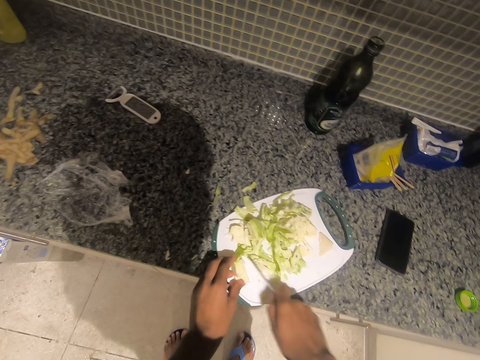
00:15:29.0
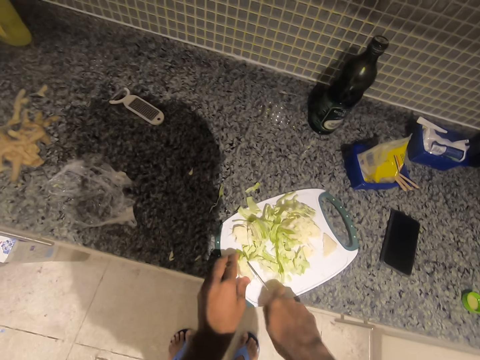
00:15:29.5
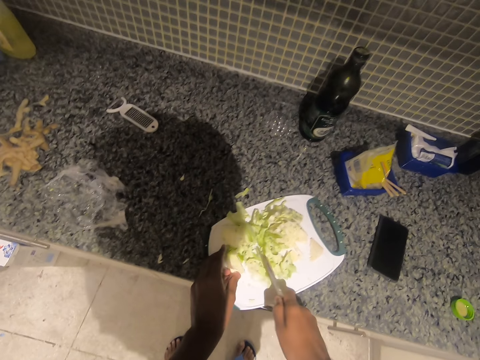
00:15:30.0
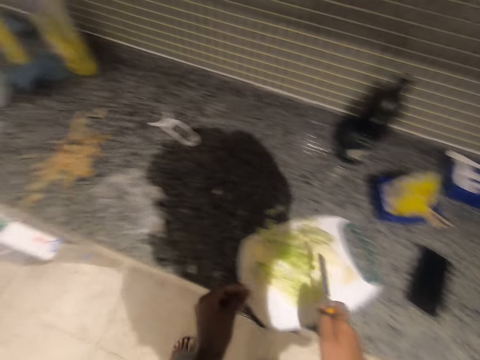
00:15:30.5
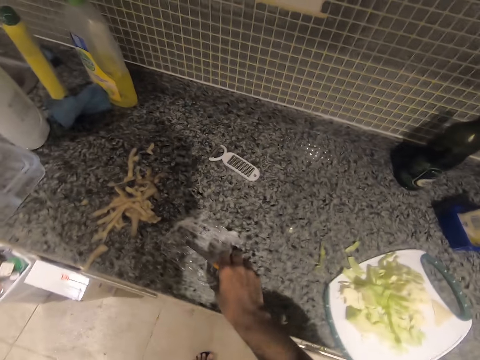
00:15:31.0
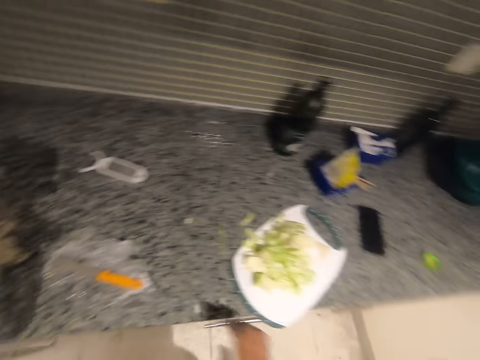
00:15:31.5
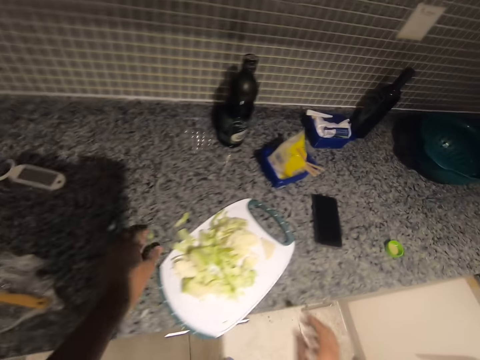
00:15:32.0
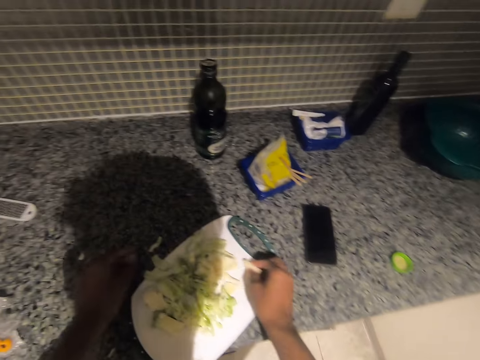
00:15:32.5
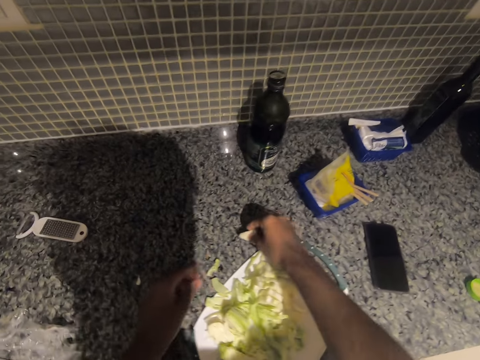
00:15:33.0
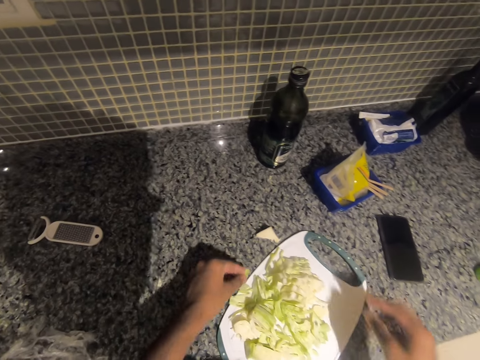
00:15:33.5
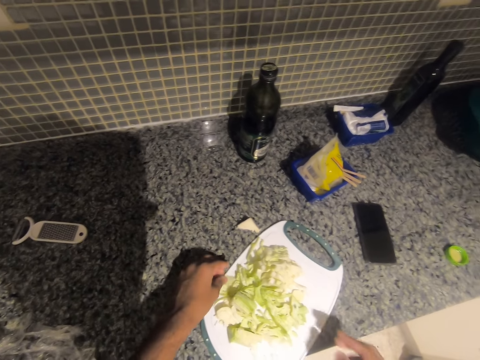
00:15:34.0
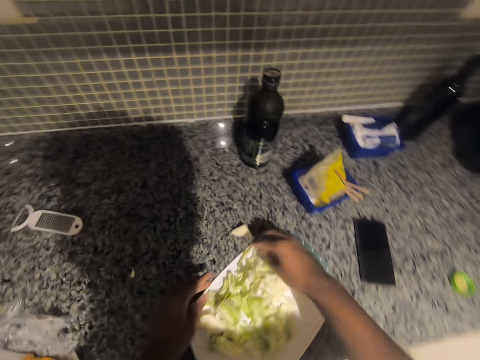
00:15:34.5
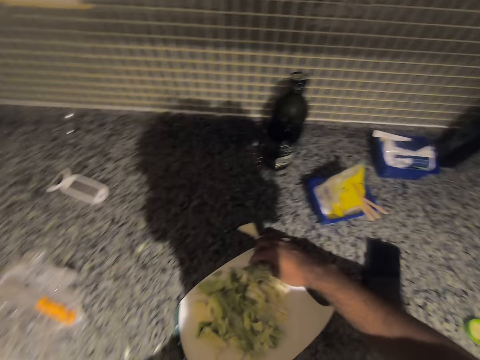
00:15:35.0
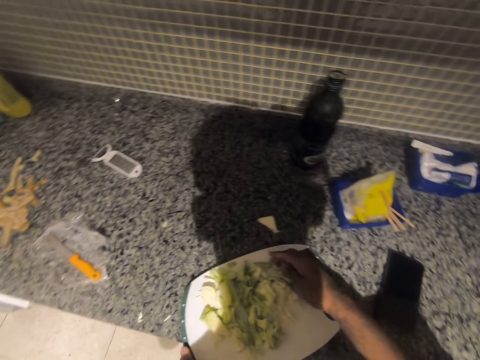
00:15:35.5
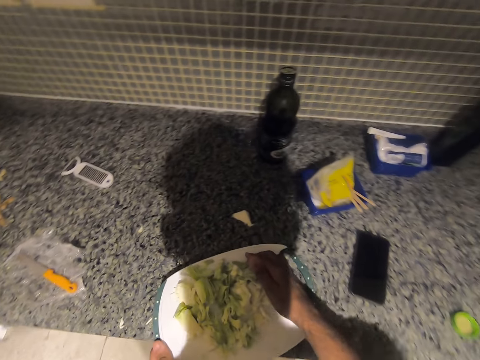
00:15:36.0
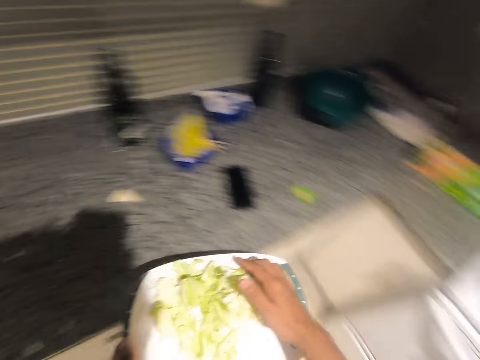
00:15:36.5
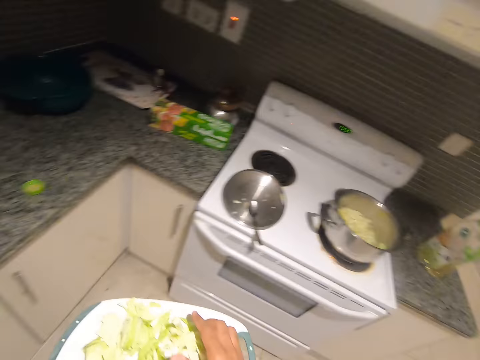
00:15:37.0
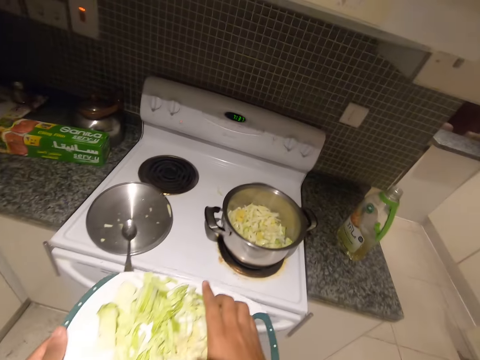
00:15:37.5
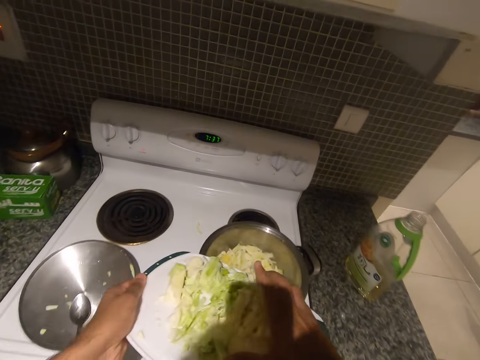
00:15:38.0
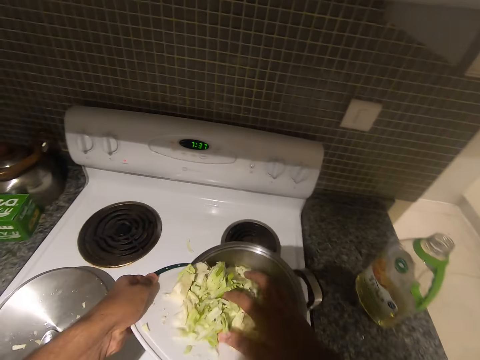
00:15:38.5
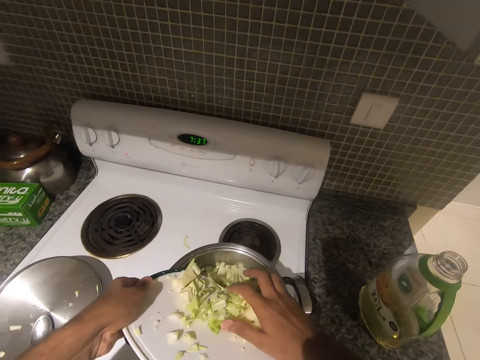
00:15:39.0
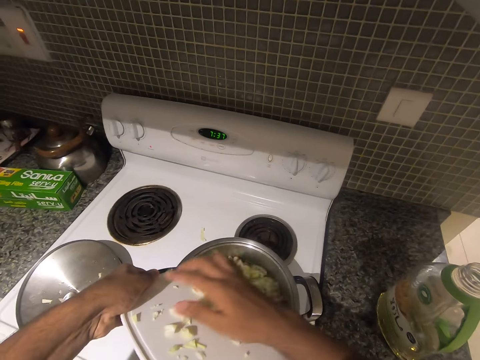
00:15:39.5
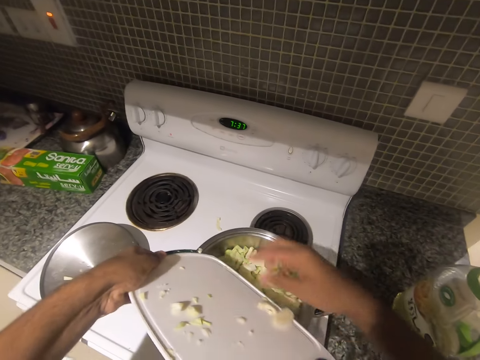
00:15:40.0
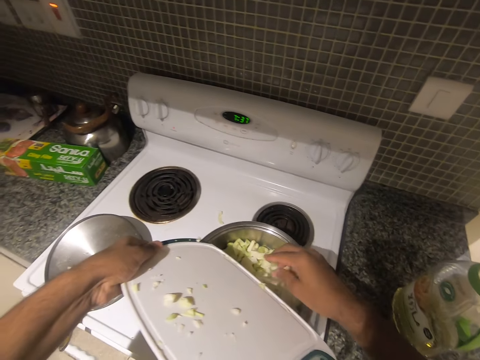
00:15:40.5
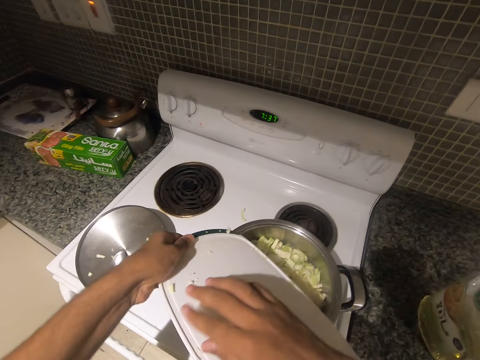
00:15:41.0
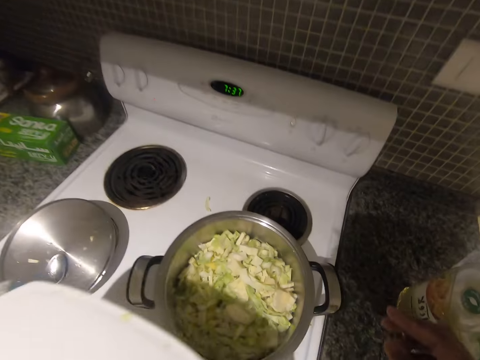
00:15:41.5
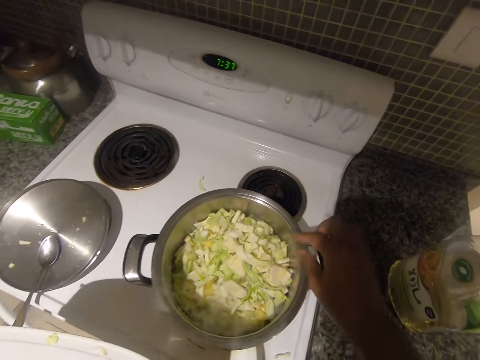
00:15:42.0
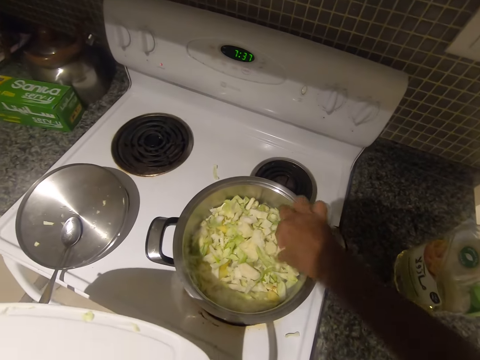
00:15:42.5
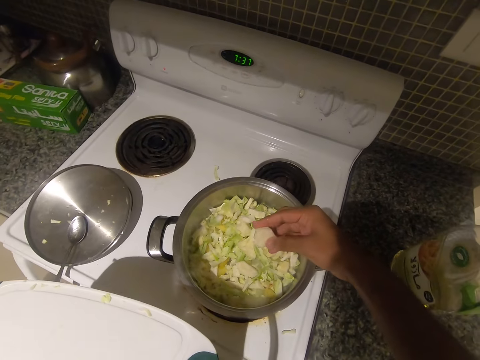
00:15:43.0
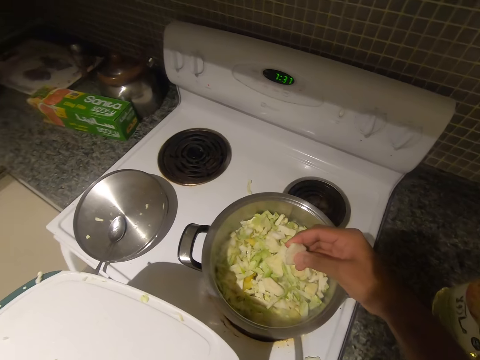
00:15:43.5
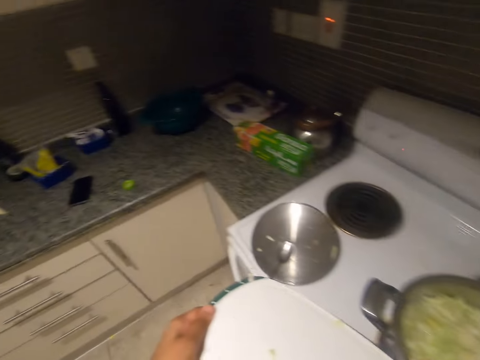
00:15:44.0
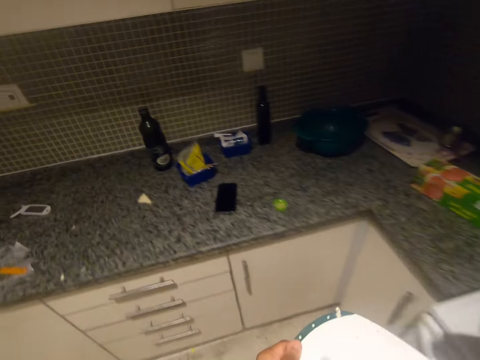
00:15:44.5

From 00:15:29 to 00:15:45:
The camera wearer drops a knife on a kitchen cabinet. He picks some pieces of cabbage from the surface of the kitchen cabinet into a tray with both hands. He picks a piece of cabbage out of the tray with his right hand. He carries the tray from the kitchen cabinet with his left hand. He turns out cabbage from the tray into a pot using his right hand. He picks out a piece of cabbage from the pot using his right hand.

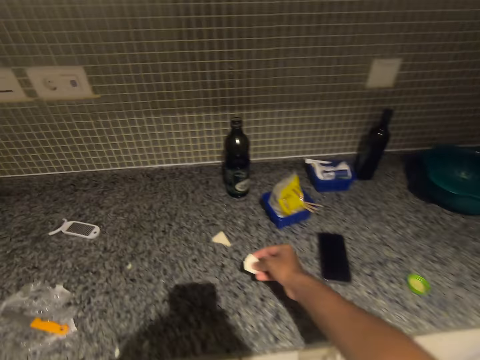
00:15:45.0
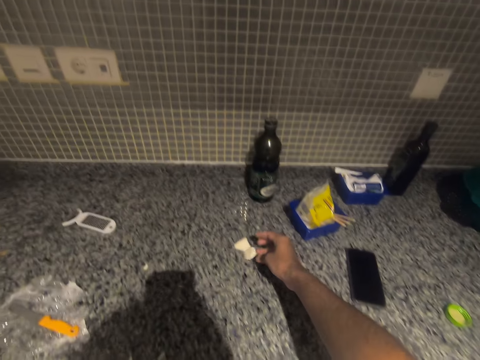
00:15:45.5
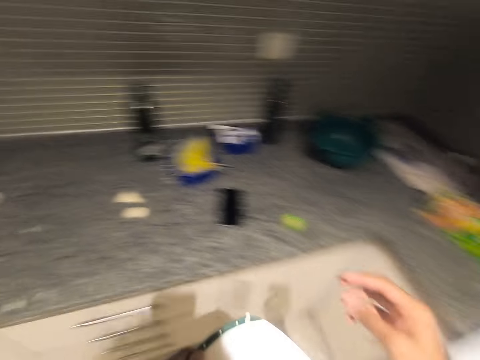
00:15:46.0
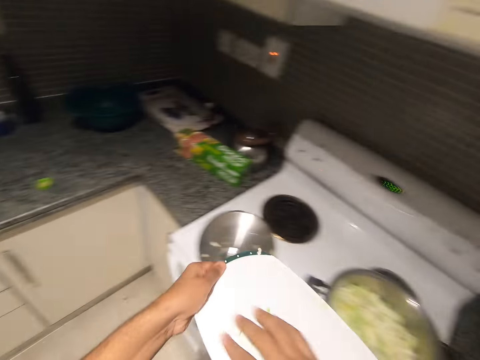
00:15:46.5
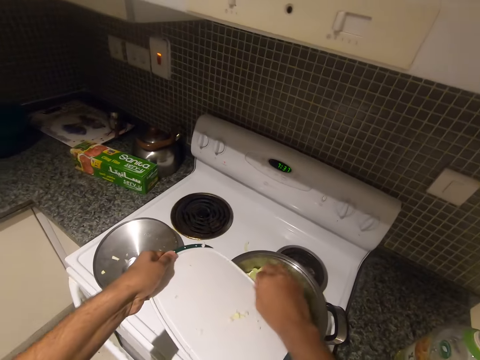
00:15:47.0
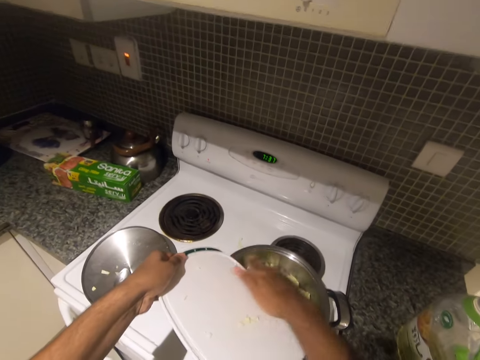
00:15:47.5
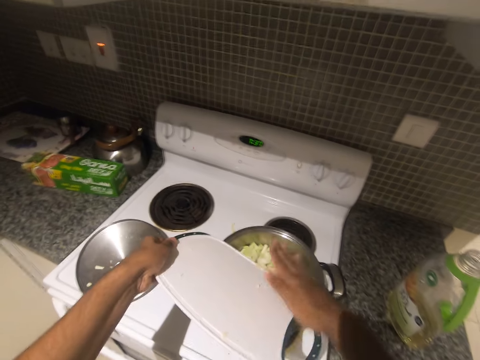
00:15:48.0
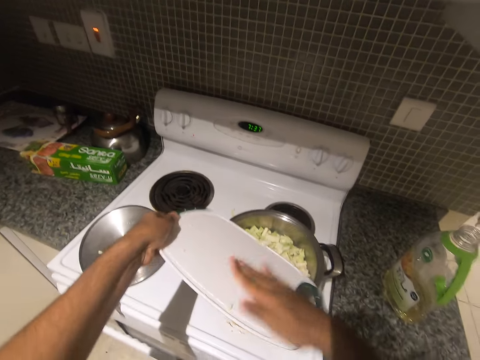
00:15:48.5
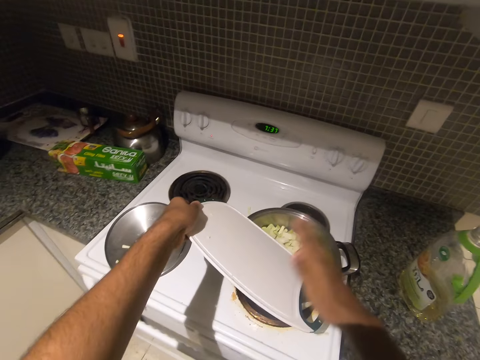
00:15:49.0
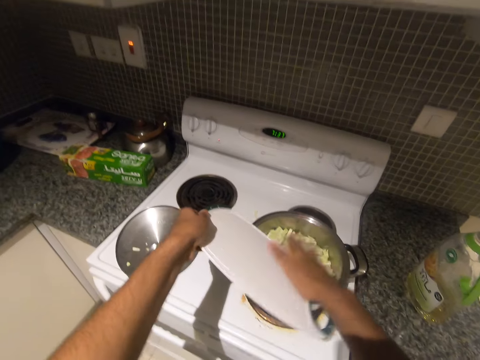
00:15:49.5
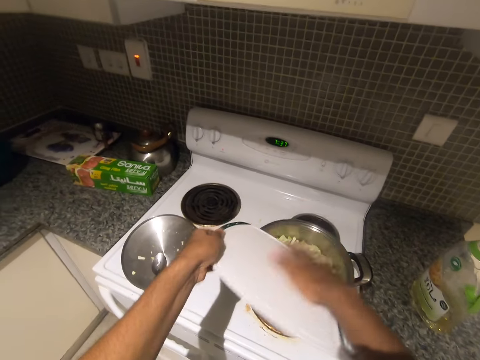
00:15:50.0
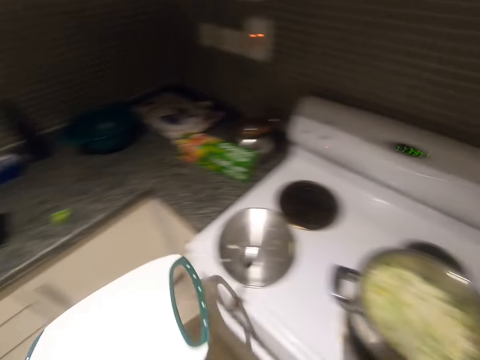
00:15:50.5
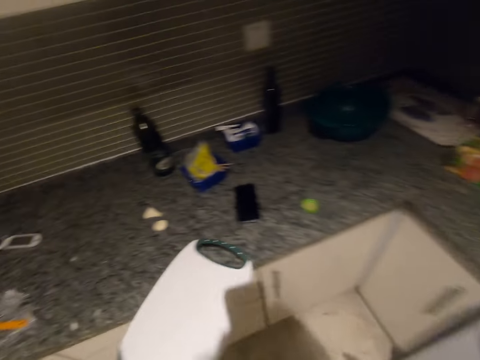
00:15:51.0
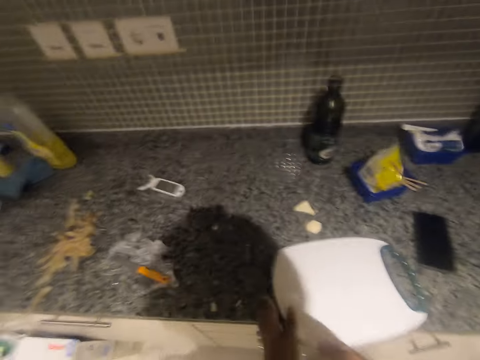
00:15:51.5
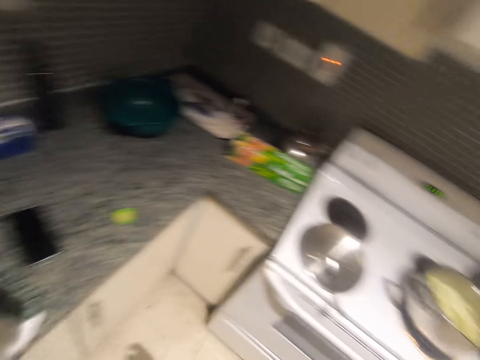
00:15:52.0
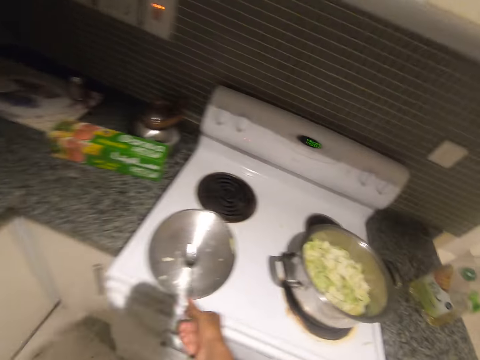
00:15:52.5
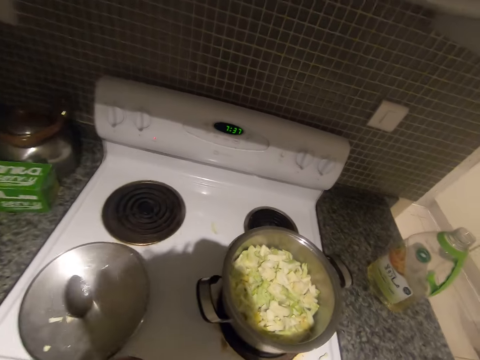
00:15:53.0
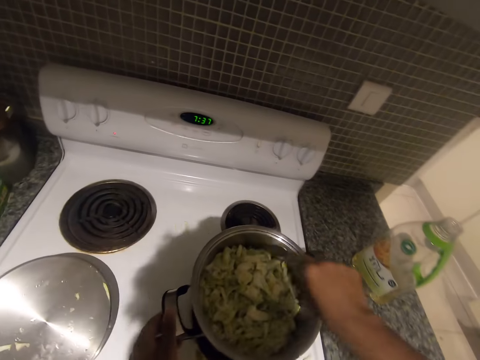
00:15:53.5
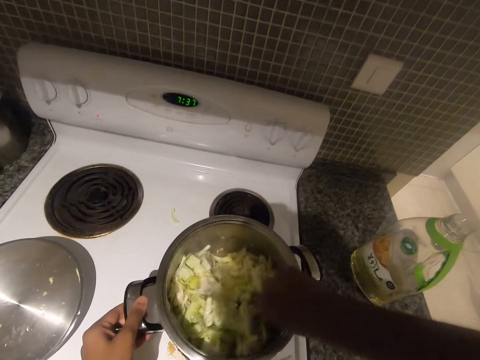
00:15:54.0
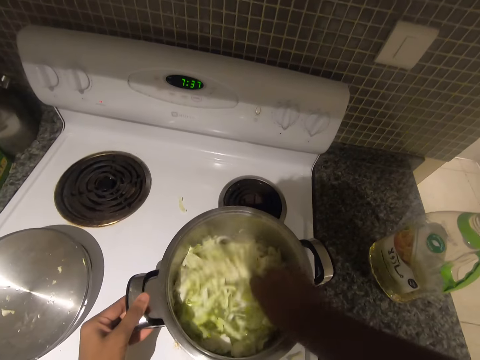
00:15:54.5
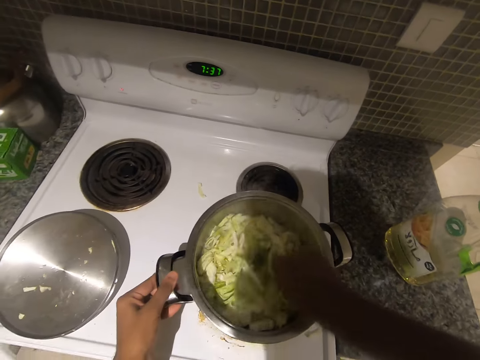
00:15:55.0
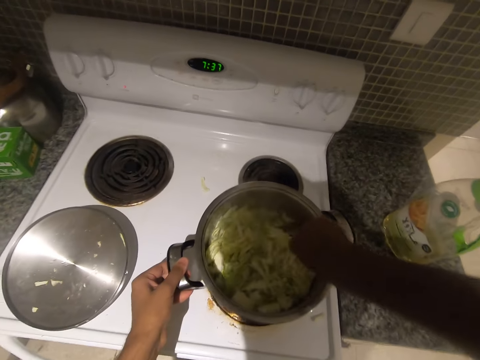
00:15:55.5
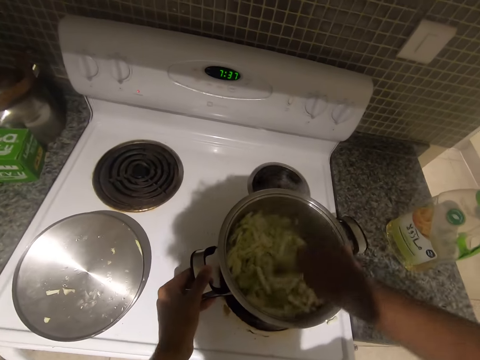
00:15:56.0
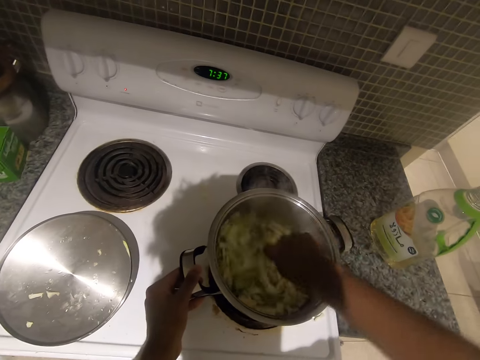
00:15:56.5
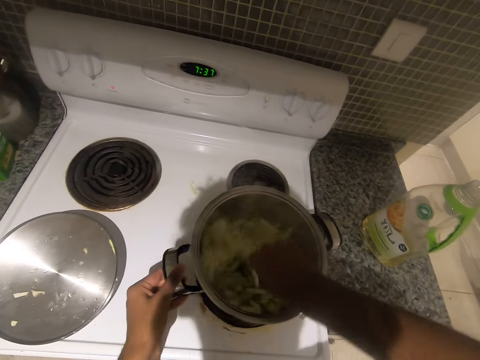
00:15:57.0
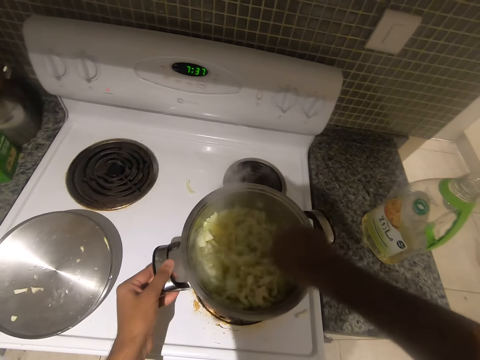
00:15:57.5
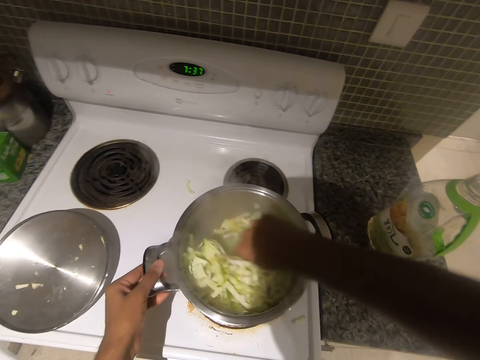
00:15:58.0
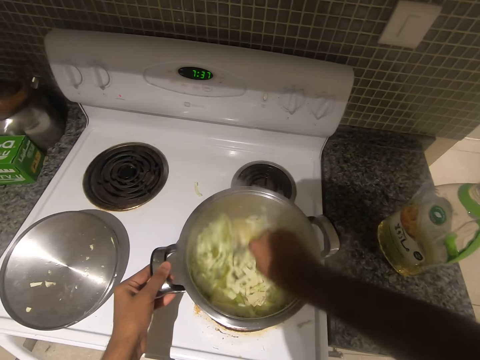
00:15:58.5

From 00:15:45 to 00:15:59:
The camera wearer places a piece of cabbage on the kitchen cabinet using his right hand. He turns out cabbage from a tray into a pot using his right hand. He places the tray on the kitchen cabinet using his left hand. He picks up a spoon from a pot cover. He holds the pot on an electric cooker with his left hand. He turns the food in the pot with the spoon in his right hand.
